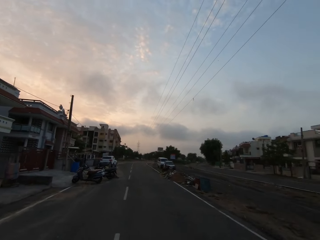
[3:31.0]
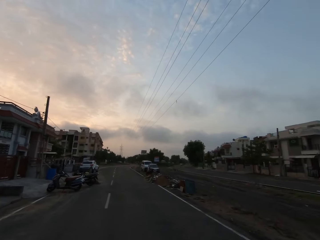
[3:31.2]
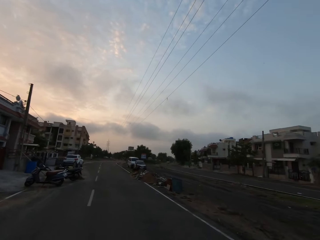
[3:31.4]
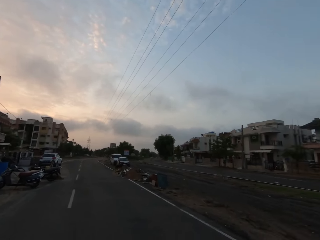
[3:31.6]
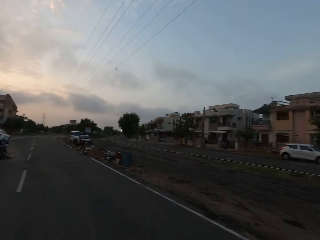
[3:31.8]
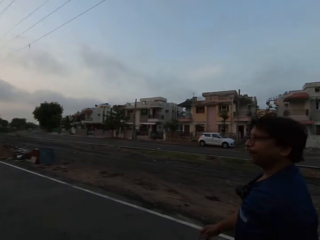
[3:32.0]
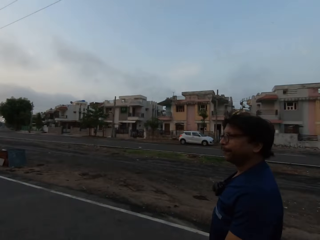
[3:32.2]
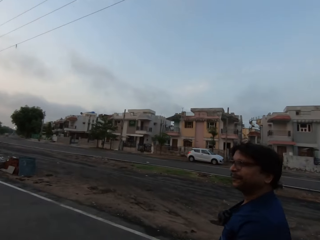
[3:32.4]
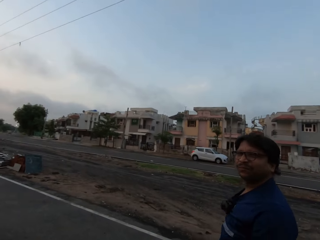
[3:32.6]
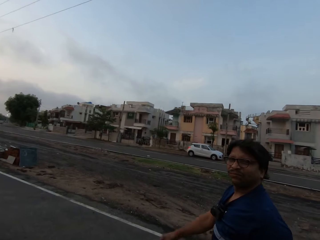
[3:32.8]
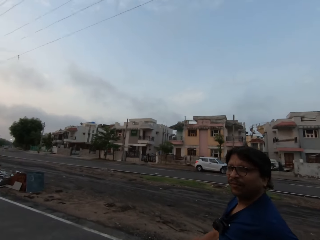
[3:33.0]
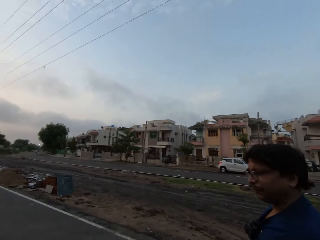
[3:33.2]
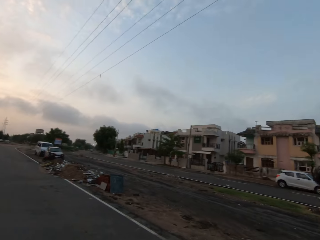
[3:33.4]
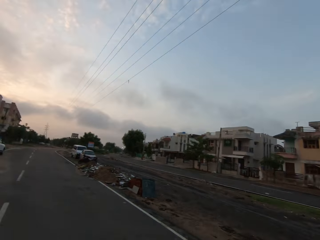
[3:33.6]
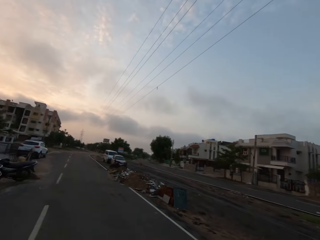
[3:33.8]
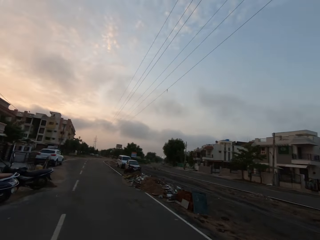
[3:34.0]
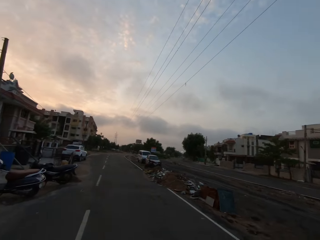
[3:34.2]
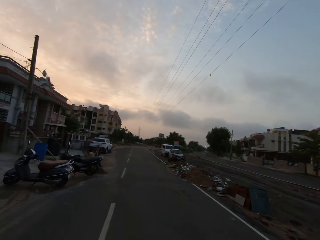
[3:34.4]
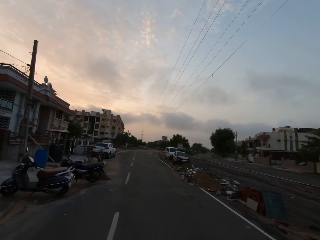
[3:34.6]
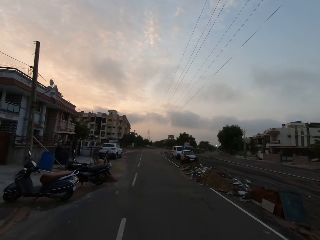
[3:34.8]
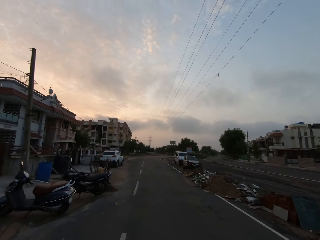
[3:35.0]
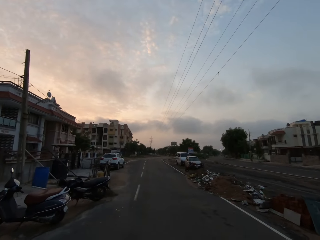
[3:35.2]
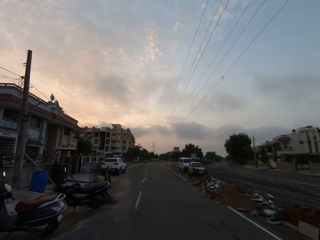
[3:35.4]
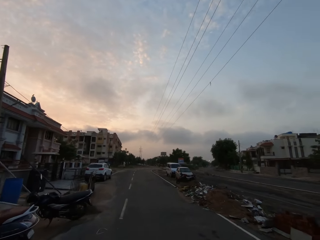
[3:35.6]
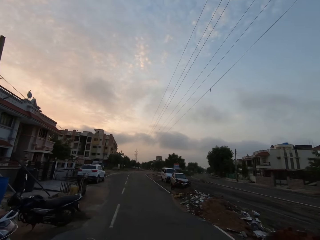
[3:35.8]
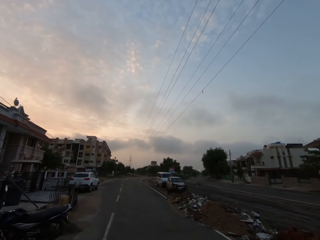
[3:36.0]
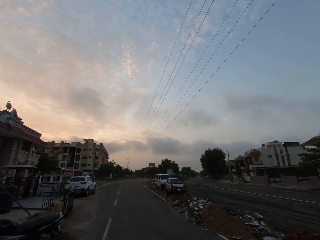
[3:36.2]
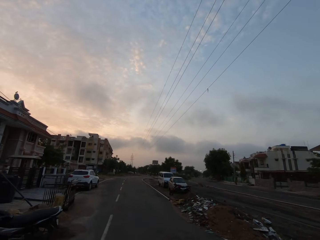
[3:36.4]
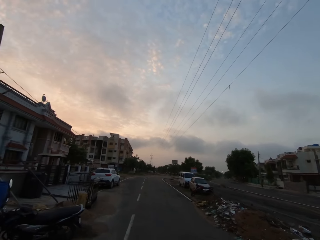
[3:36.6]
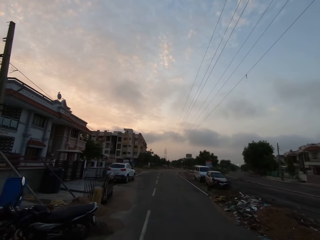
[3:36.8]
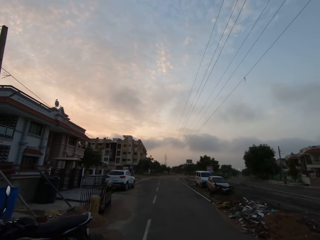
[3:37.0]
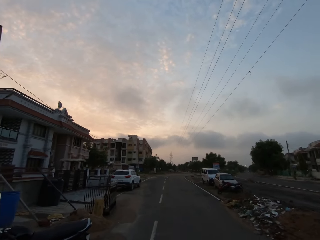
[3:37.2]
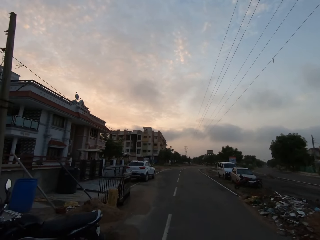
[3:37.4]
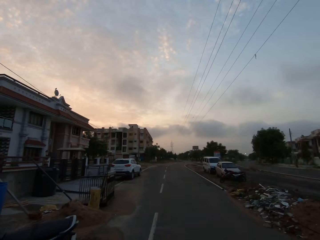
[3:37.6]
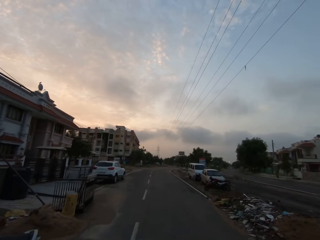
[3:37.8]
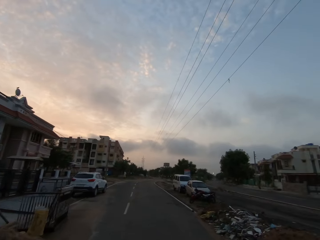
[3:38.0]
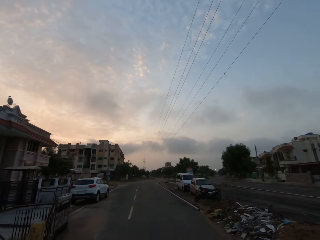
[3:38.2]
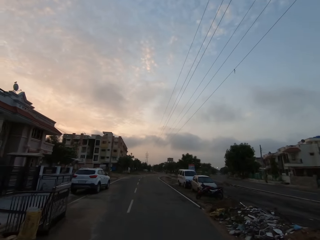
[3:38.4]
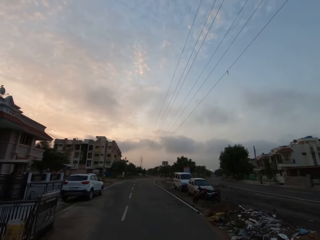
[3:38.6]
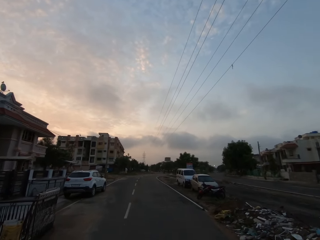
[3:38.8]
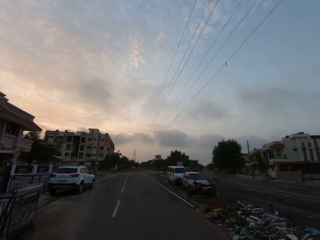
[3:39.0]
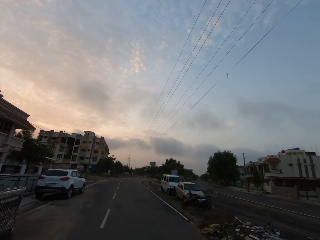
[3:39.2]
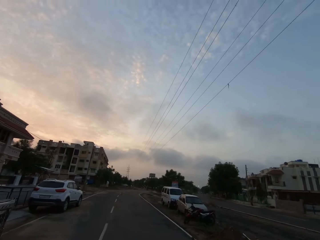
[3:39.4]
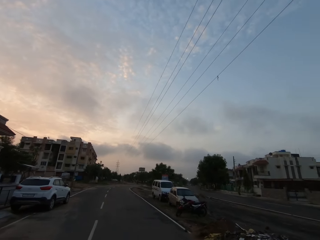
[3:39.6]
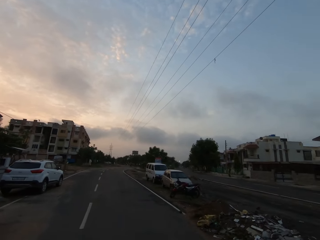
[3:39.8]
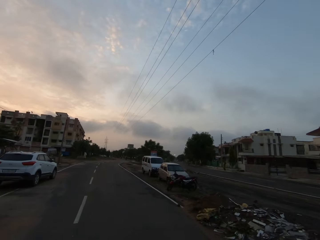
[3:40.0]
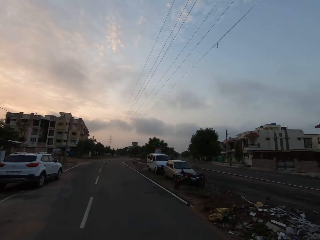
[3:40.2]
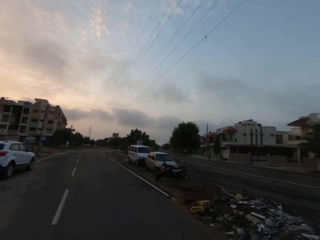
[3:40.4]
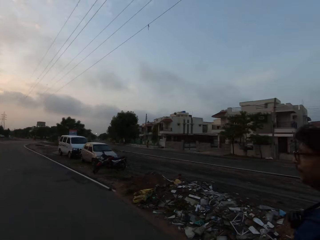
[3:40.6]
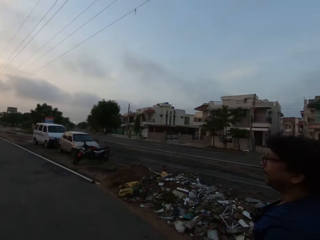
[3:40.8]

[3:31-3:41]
The camera wearer looks at a person. The person and the camera wearer walk down a road.

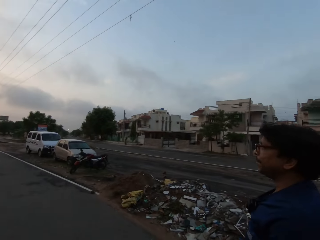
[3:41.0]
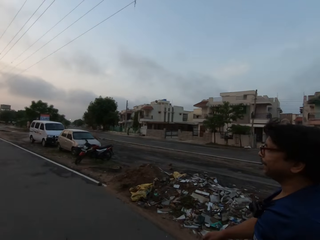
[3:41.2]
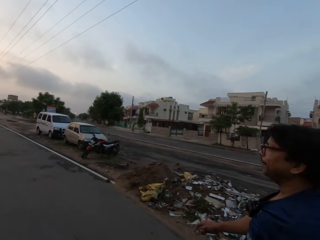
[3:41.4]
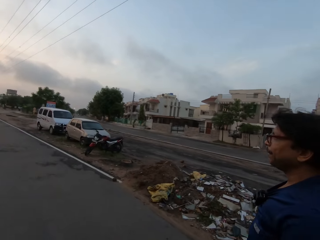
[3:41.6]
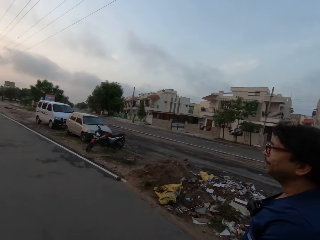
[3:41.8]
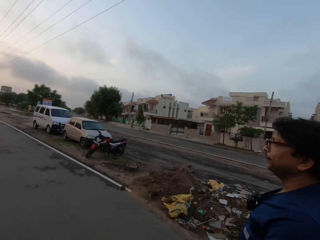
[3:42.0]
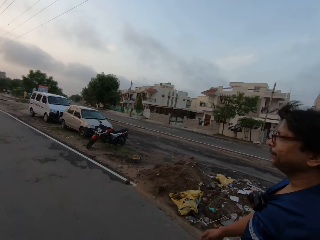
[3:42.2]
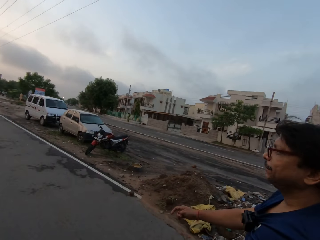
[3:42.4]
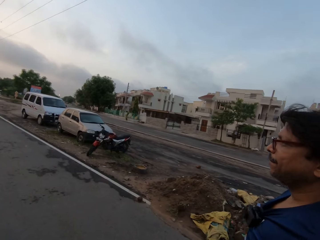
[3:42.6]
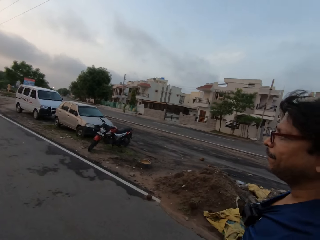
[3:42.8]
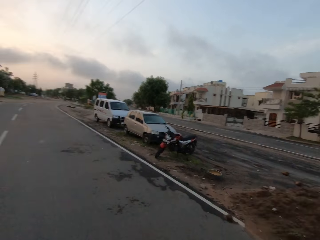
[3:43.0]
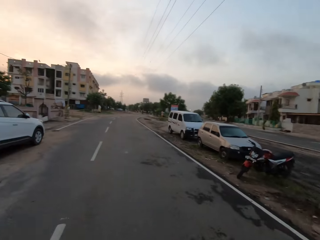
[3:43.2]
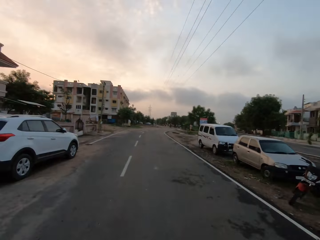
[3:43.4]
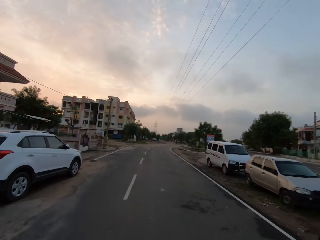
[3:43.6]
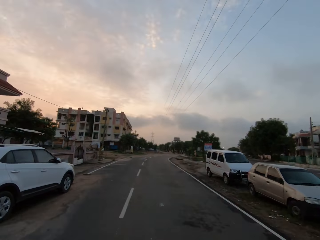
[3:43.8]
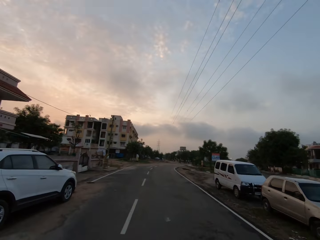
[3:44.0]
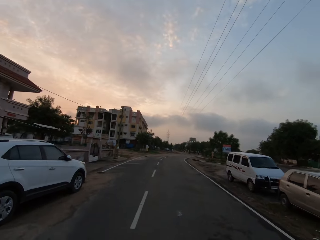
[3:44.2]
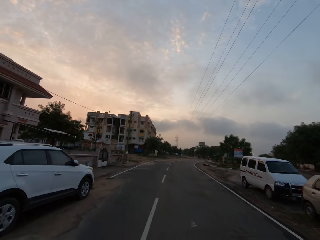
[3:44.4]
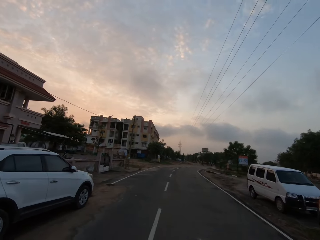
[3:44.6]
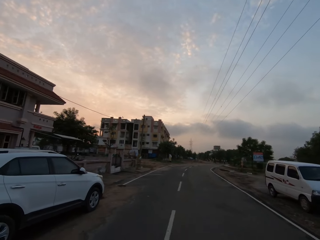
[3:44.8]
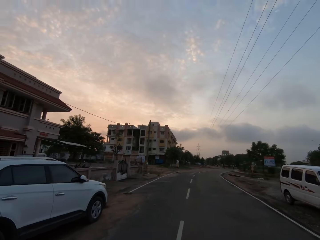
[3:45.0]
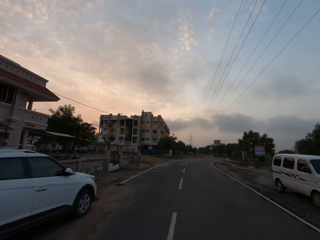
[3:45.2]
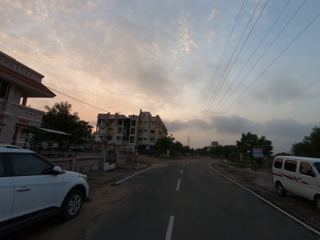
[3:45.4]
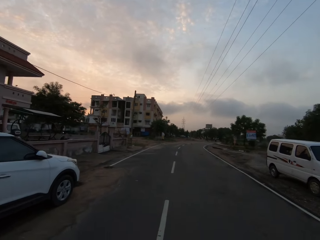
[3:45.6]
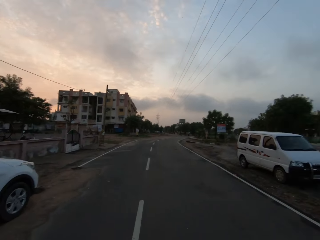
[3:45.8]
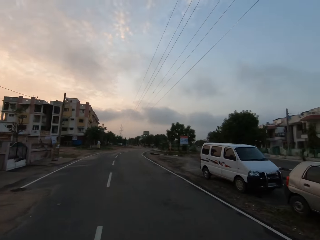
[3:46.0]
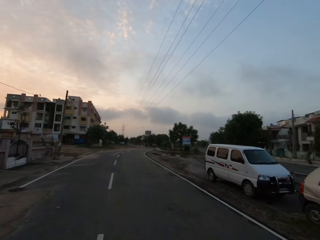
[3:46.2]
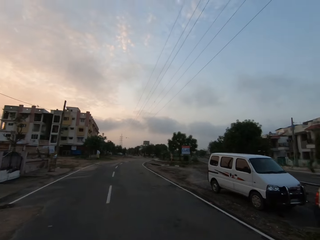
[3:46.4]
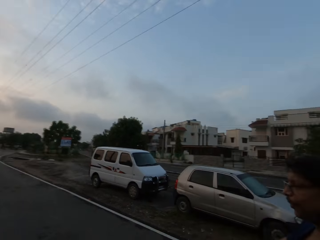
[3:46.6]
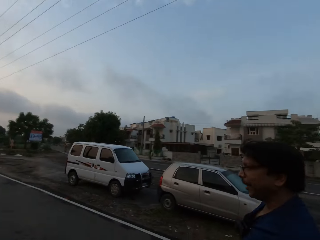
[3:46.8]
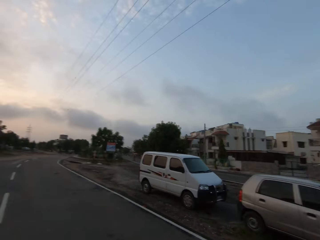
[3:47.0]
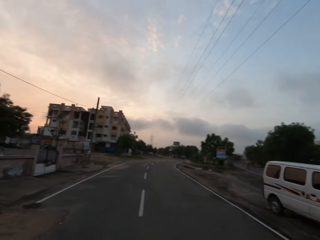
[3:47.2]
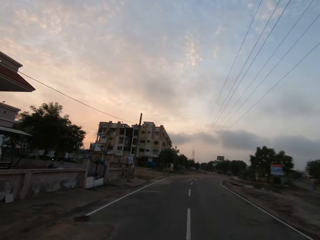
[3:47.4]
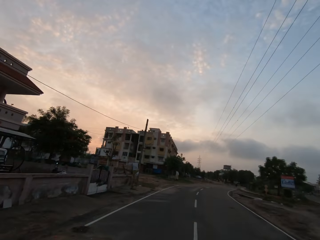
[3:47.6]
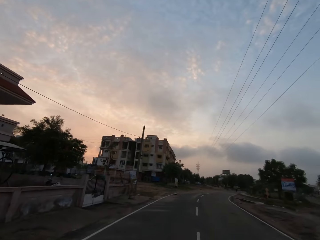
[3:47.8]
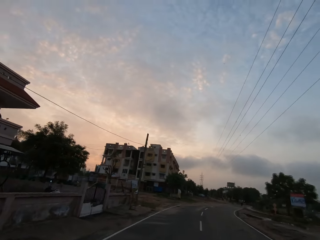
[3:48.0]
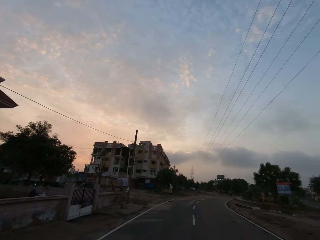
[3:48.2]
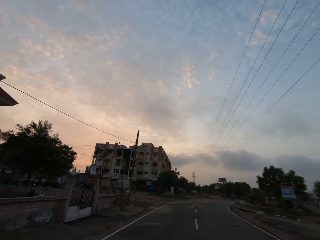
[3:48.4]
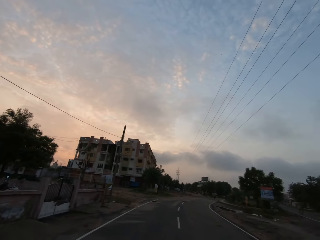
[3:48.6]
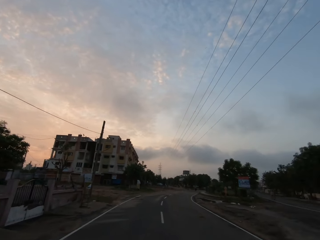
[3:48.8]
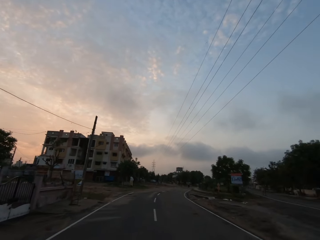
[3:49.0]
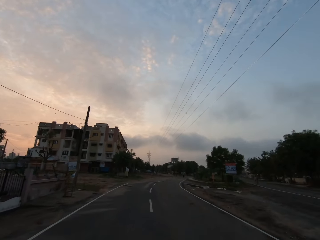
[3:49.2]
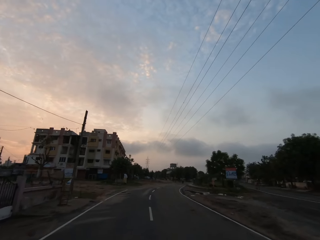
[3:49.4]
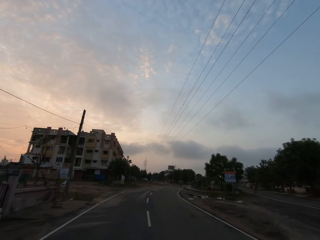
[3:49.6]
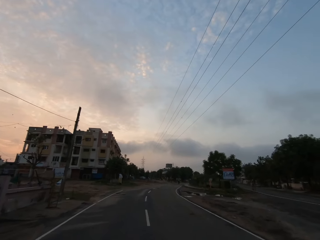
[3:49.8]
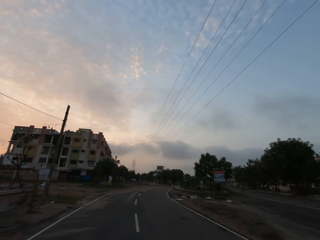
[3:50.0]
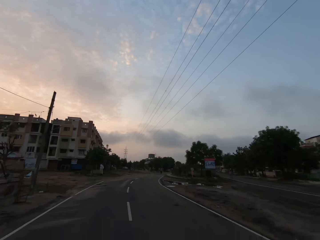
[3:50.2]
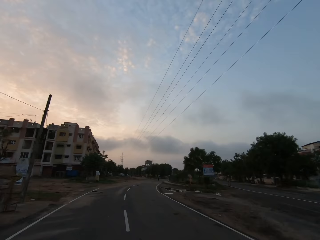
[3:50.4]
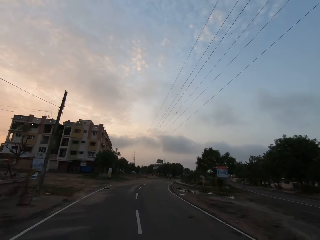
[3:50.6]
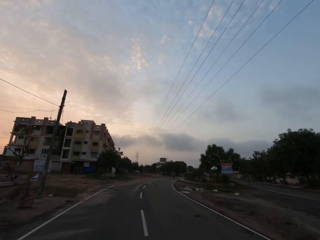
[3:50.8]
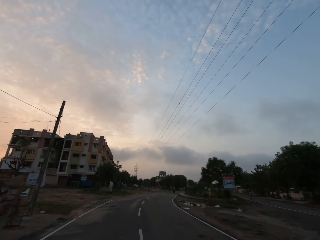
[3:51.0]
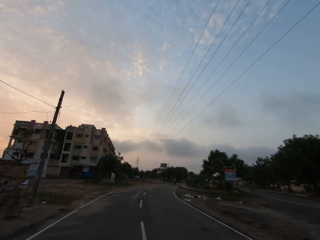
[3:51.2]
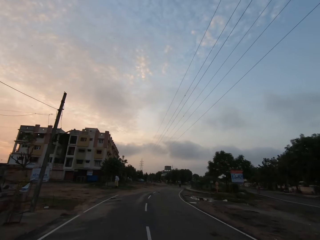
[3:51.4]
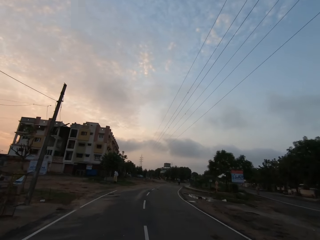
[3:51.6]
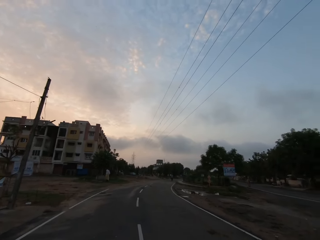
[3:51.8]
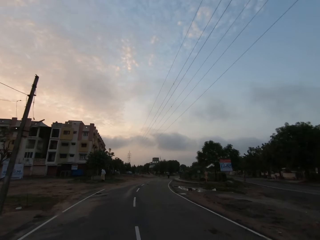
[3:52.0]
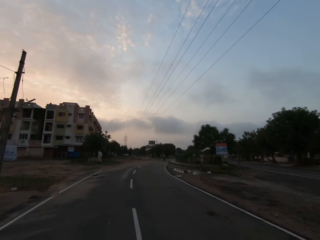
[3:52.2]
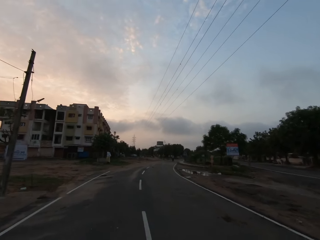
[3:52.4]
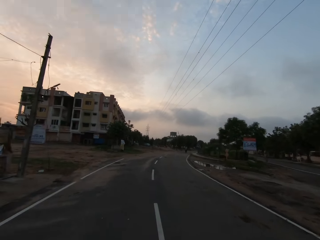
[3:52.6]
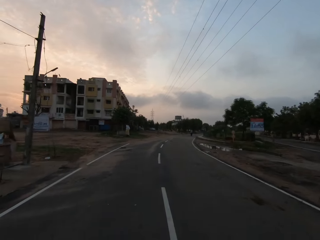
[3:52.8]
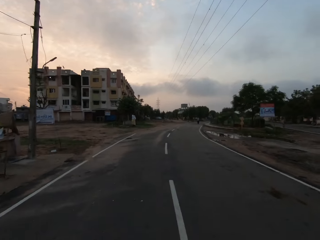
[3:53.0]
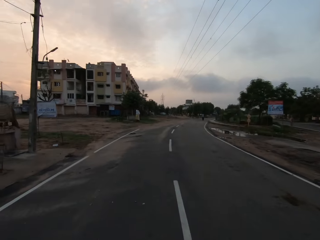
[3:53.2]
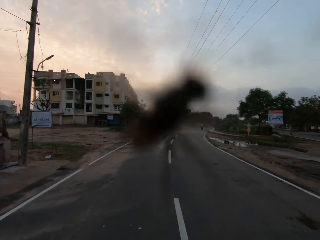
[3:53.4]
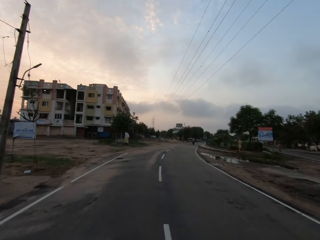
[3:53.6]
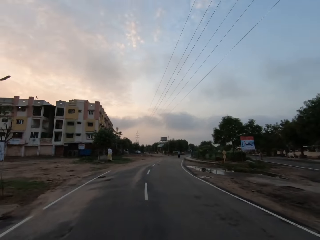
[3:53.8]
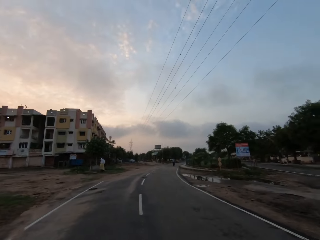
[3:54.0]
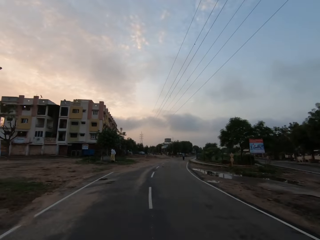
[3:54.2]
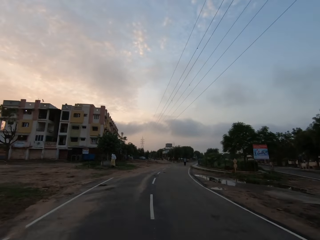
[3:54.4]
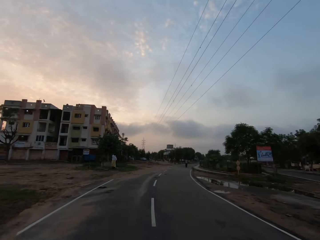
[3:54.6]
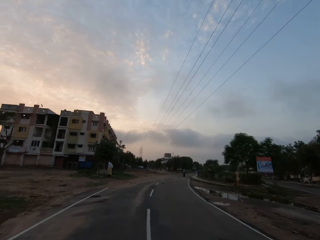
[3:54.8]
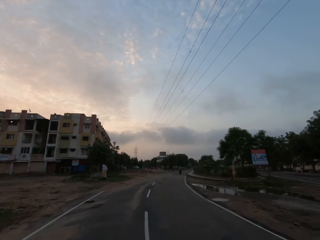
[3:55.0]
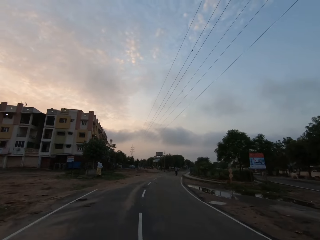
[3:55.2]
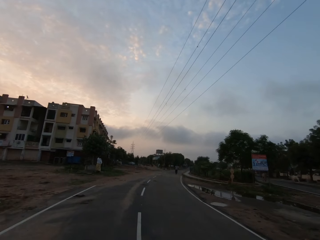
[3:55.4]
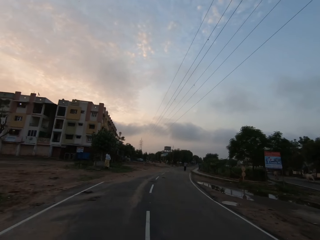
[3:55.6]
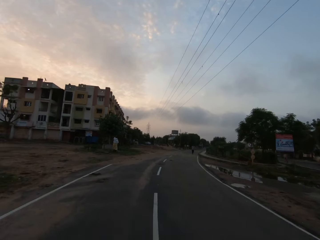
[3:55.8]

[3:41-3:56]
The camera wearer looks at a person. The person and the camera wearer walk down a road. An insect flies towards the face of the camera wearer.
